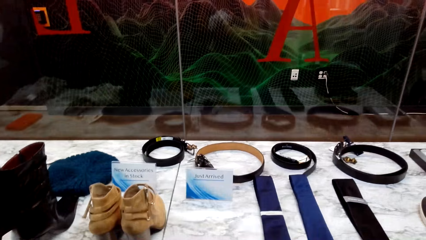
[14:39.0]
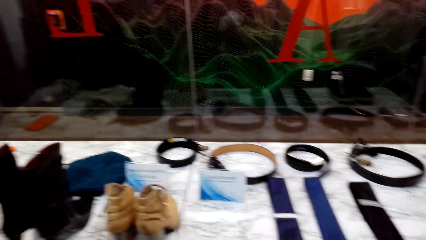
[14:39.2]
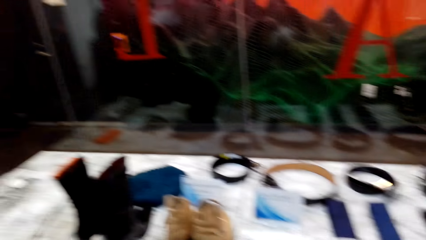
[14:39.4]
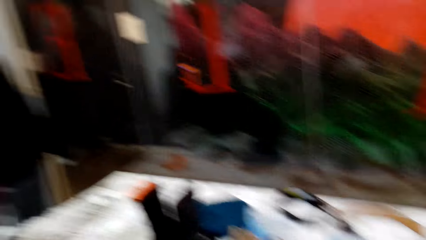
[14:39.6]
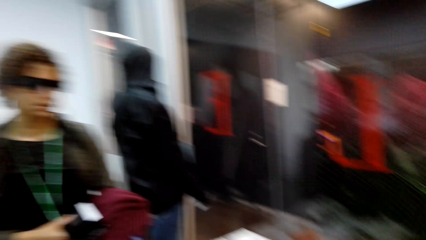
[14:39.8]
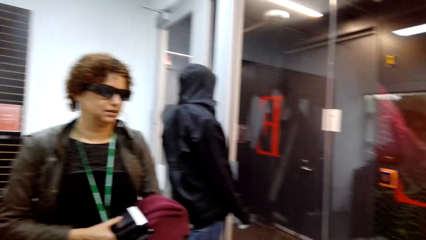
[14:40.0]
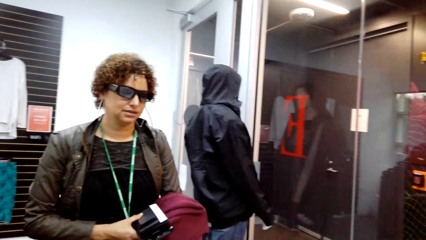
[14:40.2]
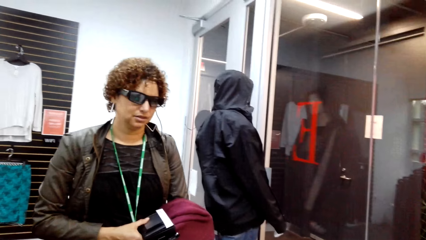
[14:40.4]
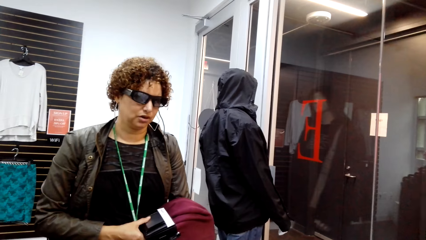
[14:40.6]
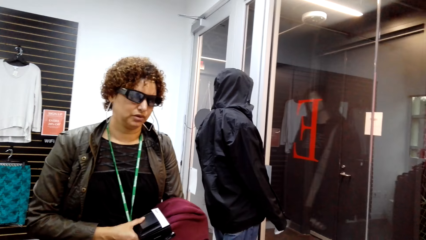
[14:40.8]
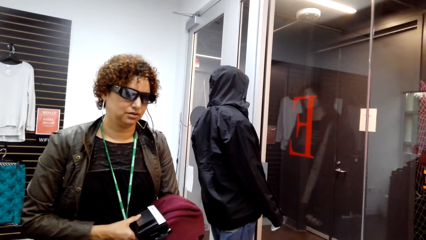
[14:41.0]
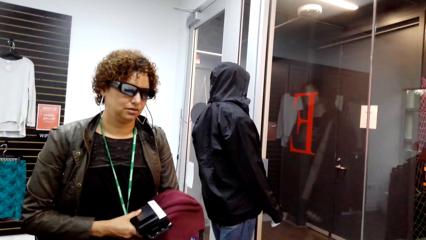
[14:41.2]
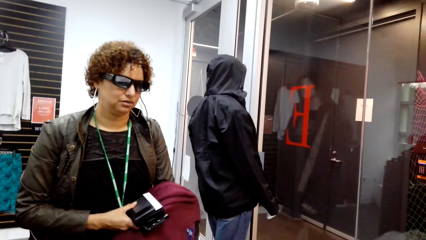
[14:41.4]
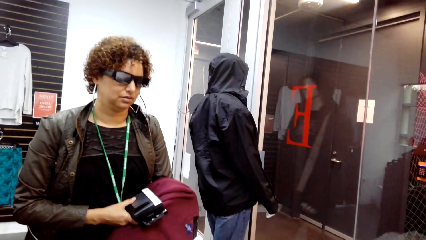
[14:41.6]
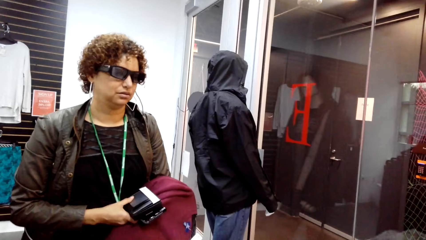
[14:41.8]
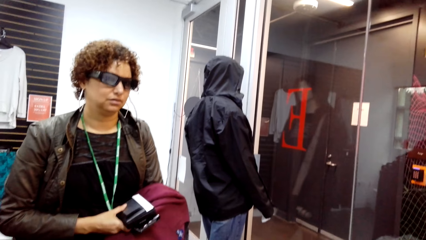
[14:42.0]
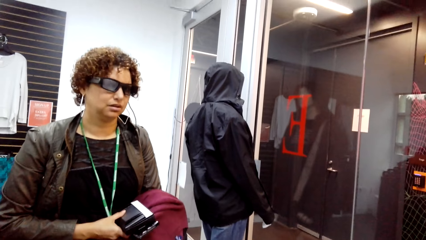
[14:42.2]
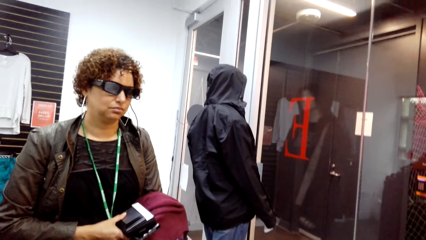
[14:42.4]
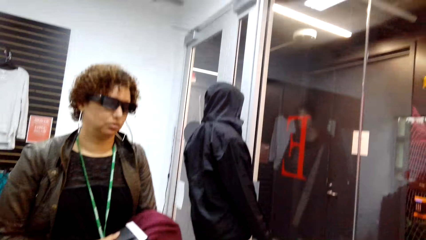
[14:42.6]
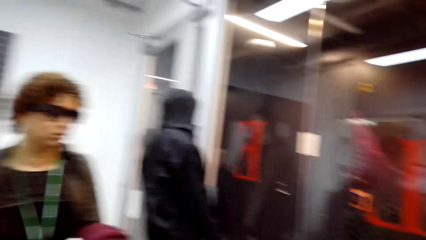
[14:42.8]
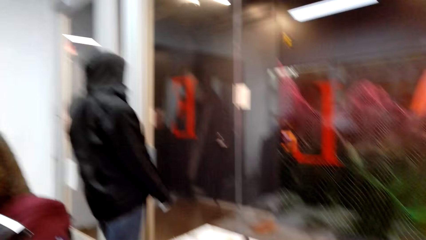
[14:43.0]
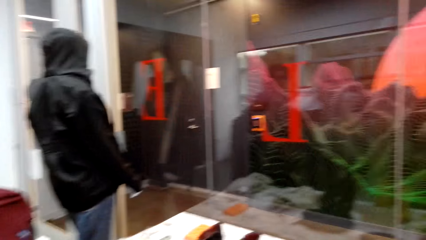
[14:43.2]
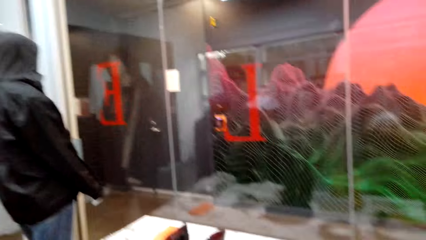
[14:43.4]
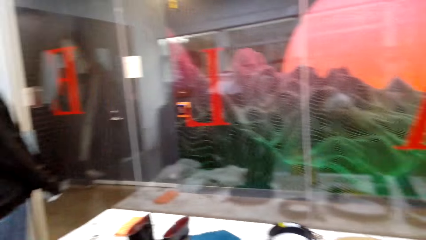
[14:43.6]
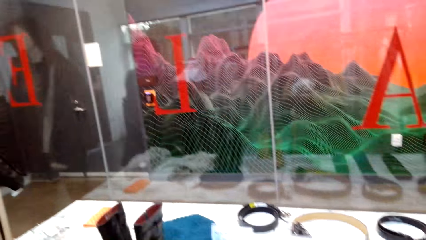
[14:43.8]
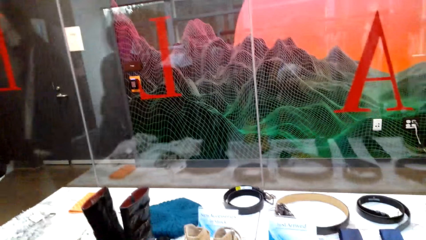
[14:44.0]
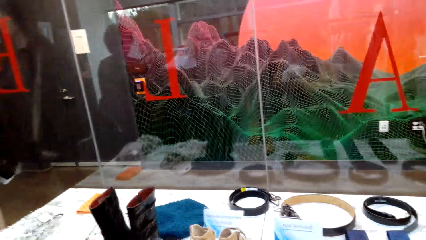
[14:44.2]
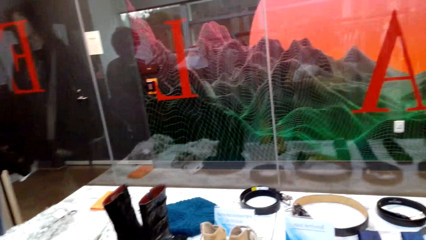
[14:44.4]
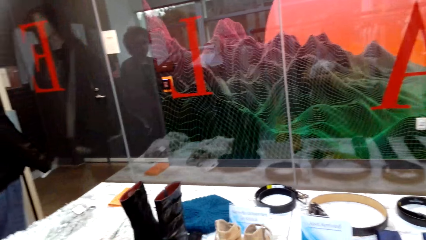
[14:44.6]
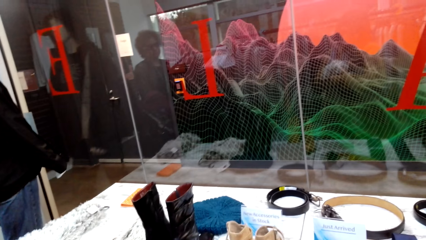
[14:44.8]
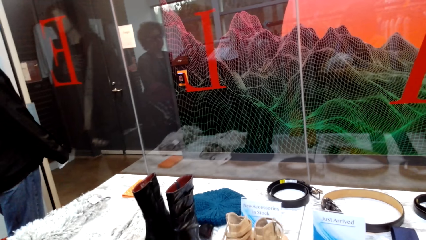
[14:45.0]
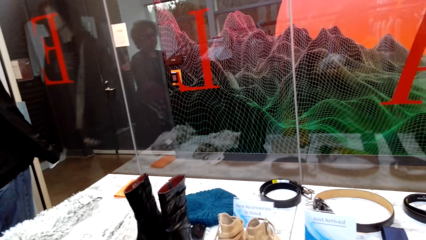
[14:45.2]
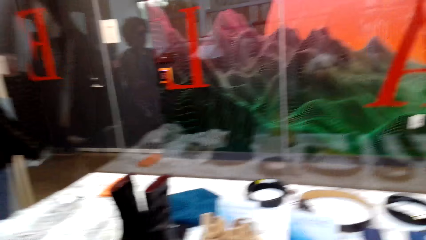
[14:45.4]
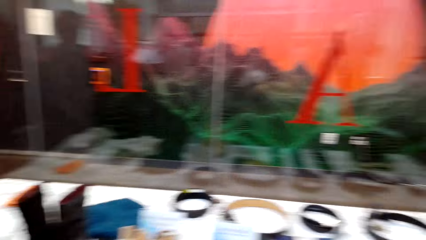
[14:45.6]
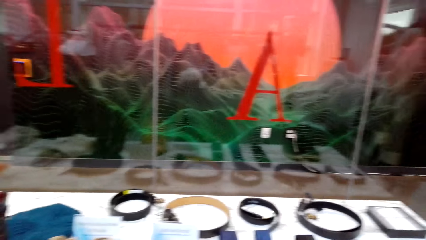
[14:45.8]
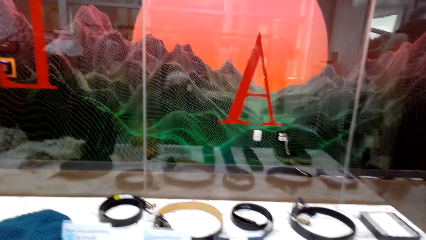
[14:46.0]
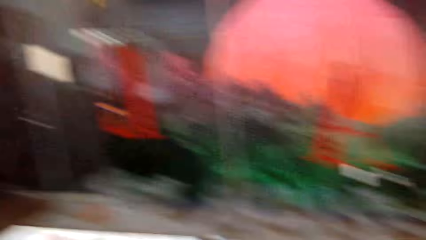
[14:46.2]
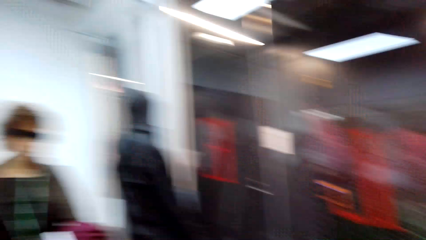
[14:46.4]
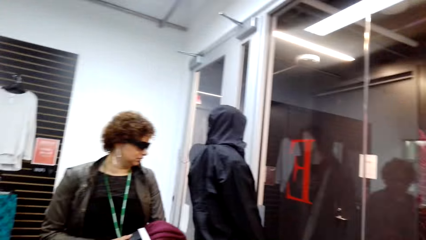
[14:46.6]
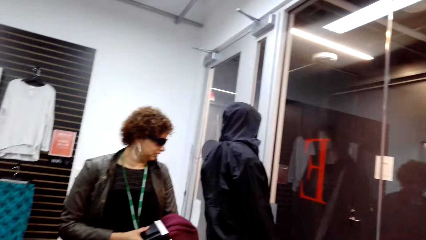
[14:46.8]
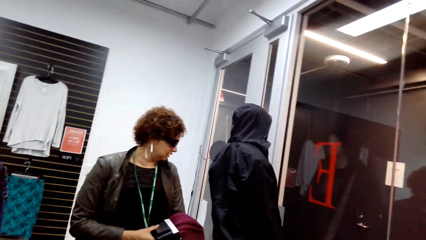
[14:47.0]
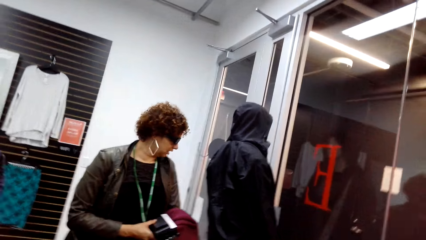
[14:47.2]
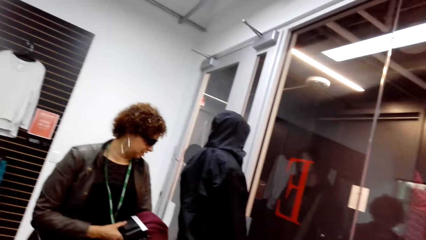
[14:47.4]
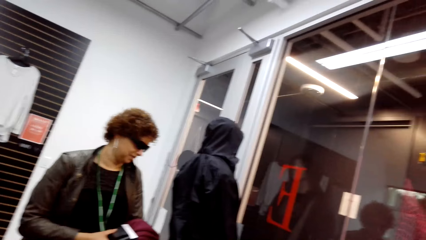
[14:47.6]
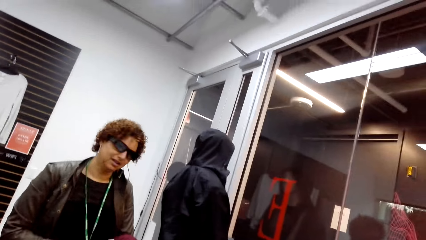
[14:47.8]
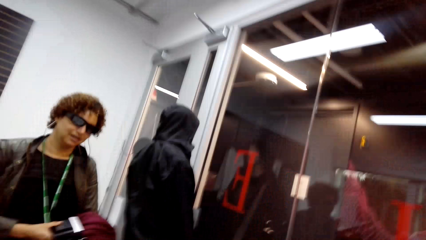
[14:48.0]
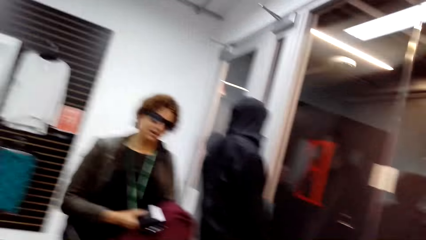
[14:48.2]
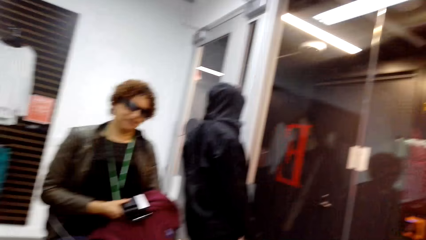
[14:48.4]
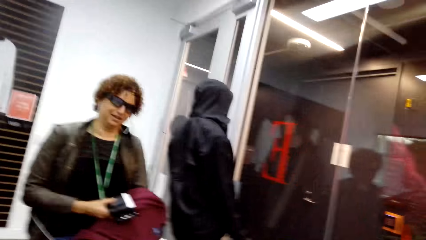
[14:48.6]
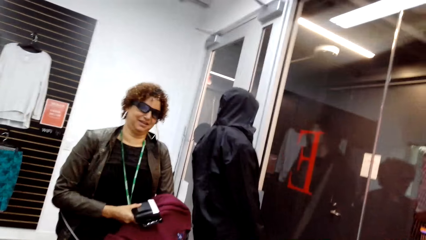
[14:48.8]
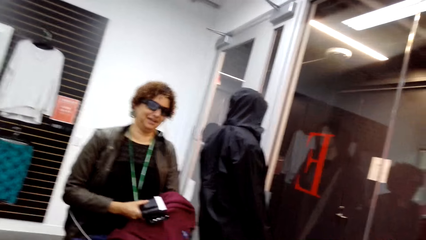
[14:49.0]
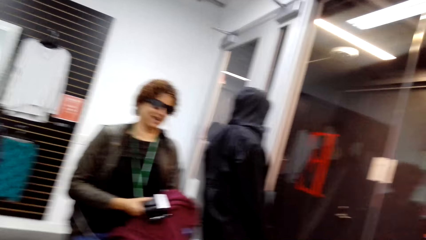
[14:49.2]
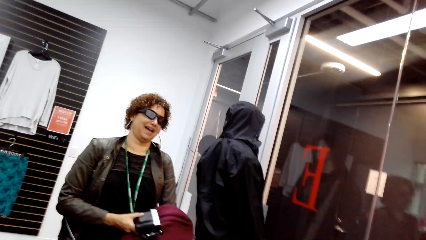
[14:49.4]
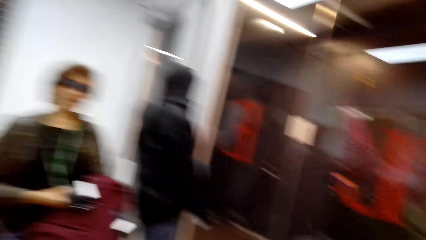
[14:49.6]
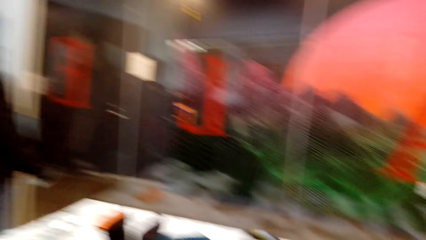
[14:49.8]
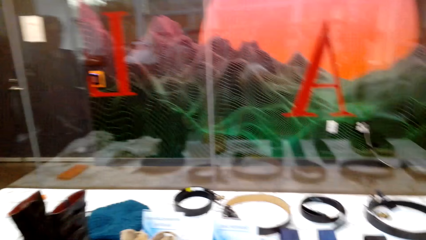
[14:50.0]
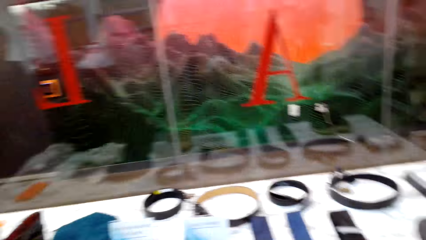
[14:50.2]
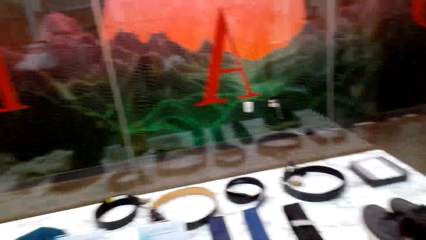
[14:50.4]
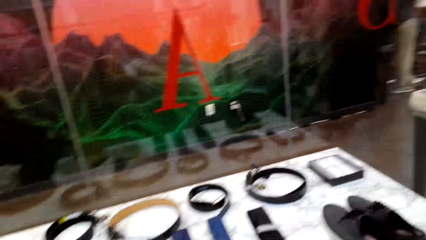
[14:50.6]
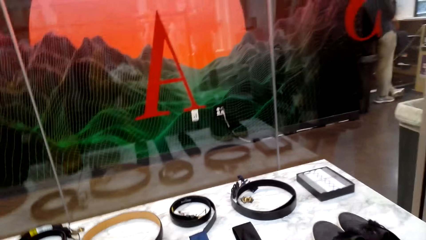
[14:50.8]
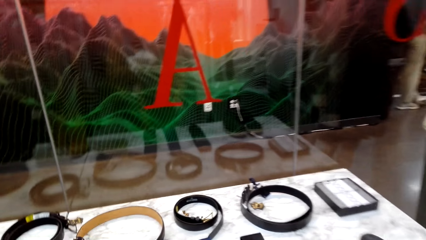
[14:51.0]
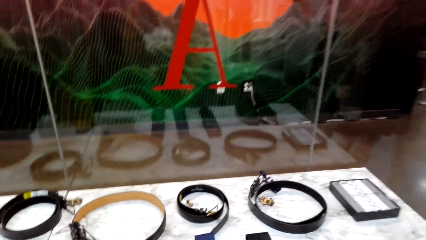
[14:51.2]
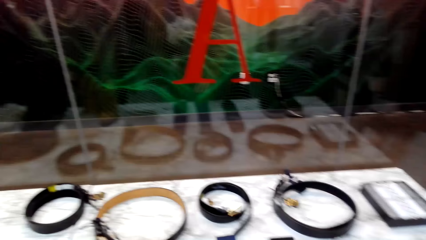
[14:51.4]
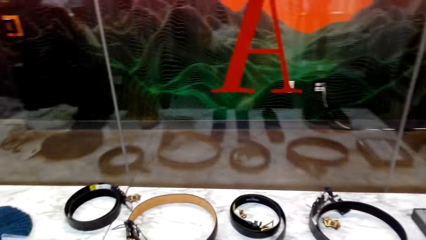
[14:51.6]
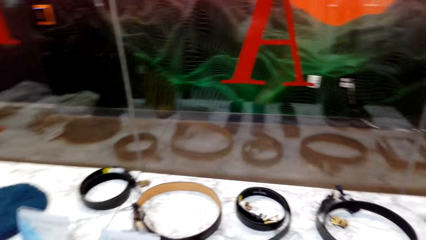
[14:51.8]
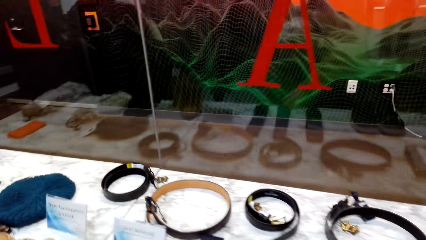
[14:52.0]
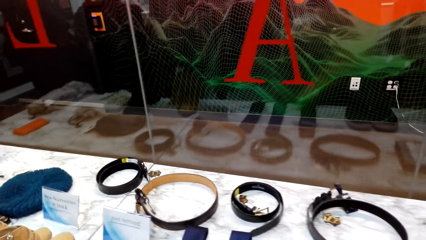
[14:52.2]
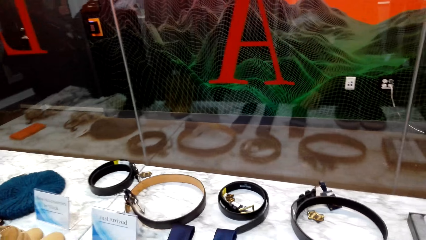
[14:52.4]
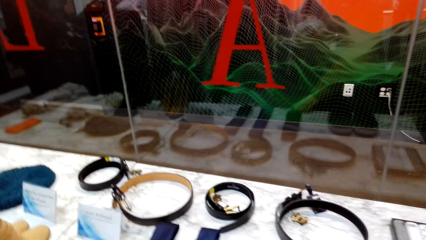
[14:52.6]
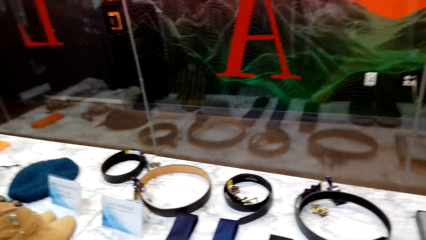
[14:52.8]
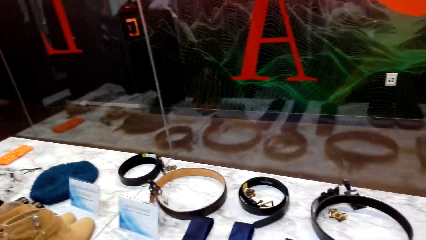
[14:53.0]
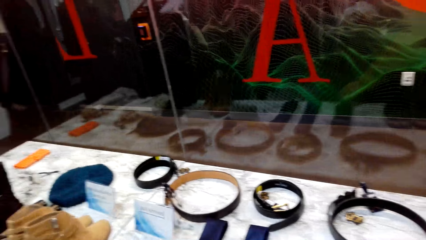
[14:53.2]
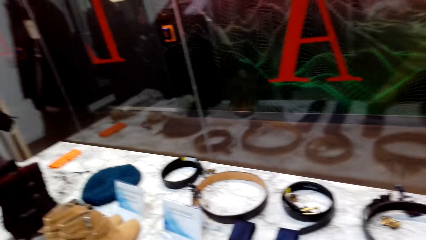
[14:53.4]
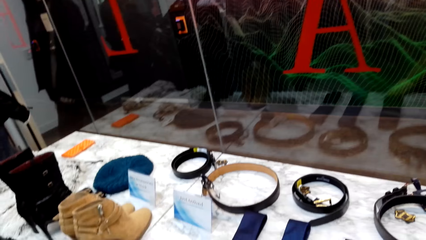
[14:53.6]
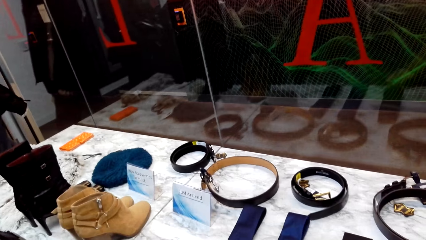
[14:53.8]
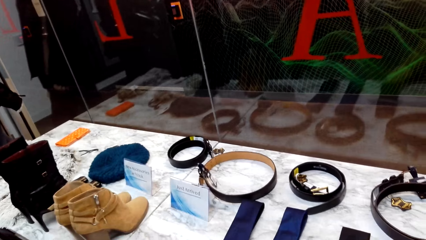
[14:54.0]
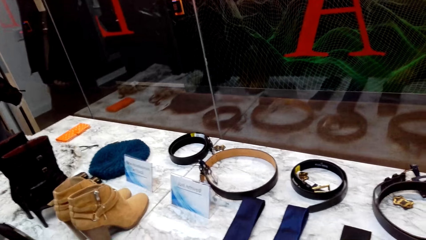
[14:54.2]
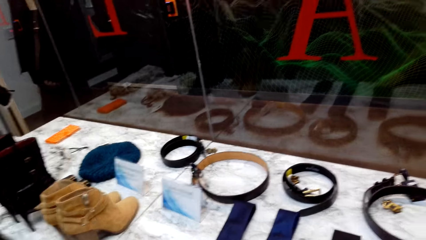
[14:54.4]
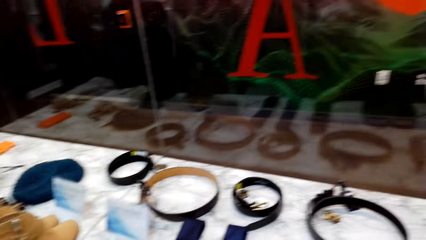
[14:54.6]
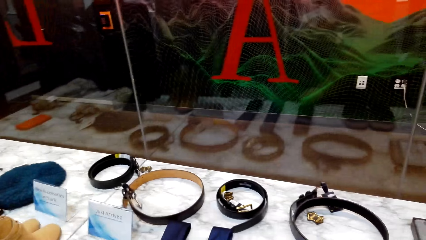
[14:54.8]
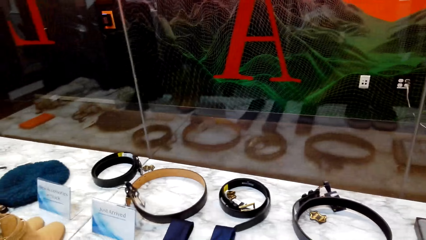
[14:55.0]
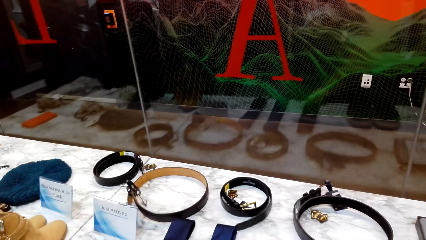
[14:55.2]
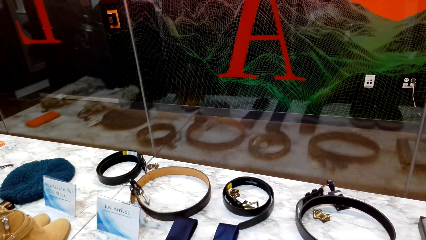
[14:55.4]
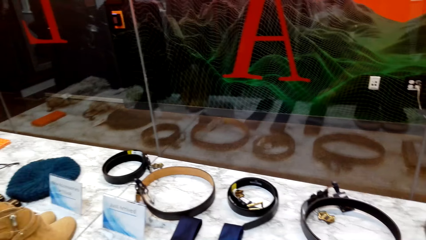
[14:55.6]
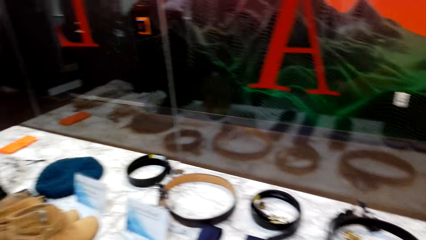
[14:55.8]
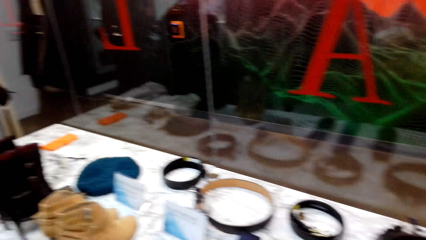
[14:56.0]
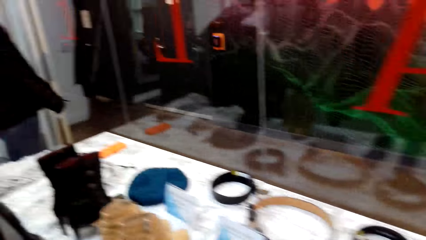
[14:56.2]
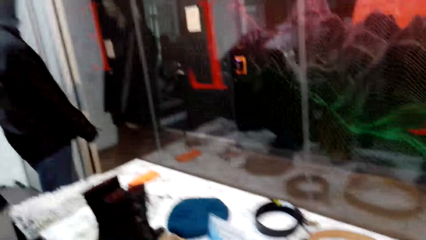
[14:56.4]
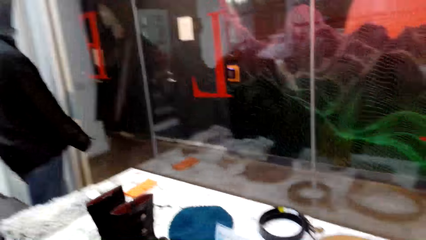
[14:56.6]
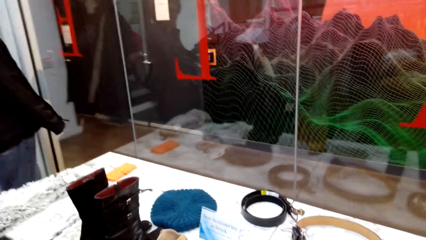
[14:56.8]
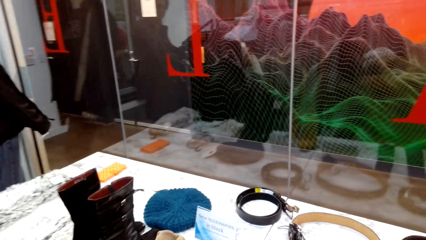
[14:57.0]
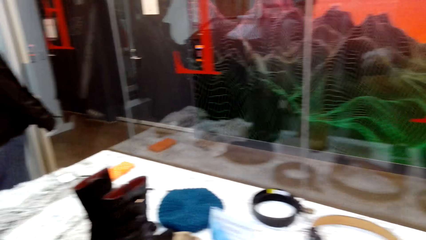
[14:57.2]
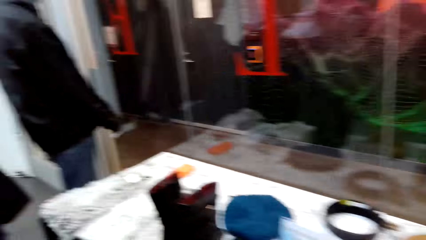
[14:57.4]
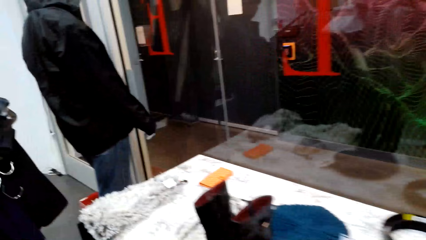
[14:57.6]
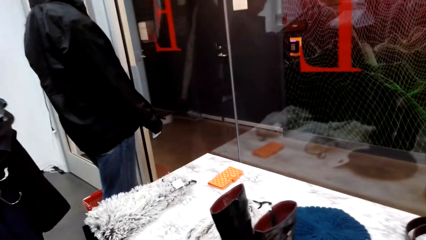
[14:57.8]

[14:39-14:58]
The camera wearer looks at accessories and belts.
